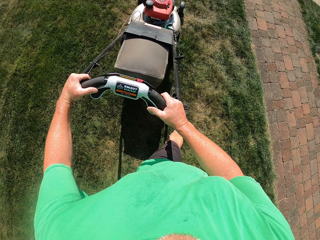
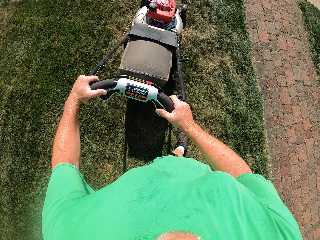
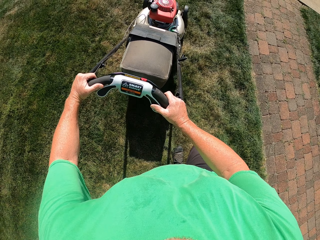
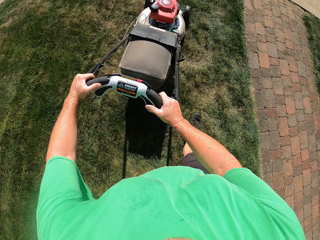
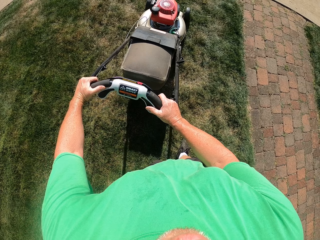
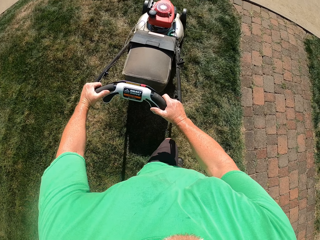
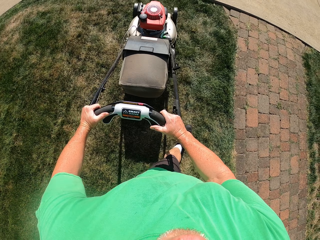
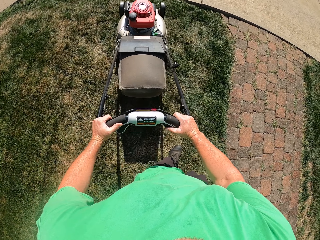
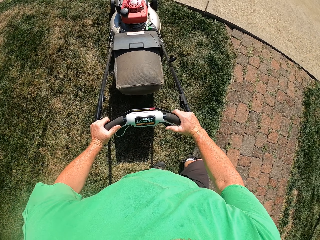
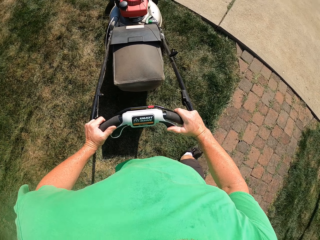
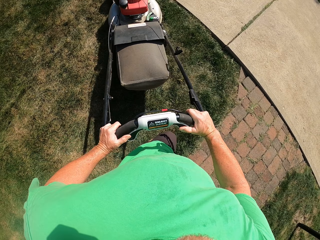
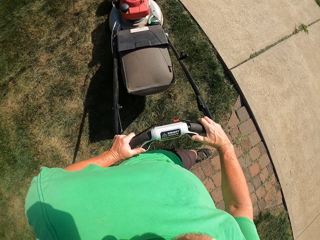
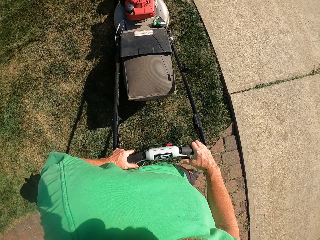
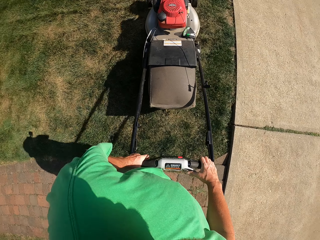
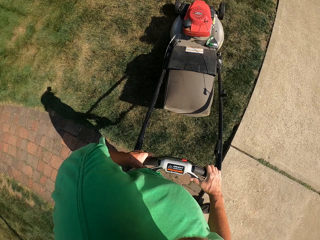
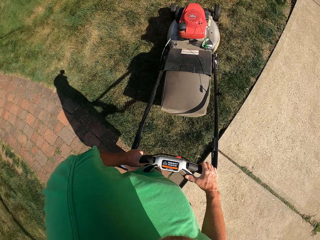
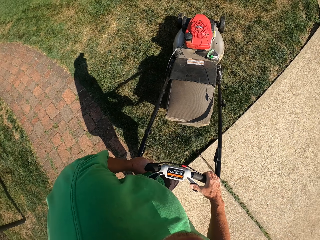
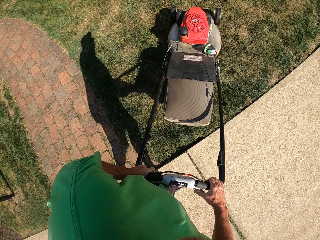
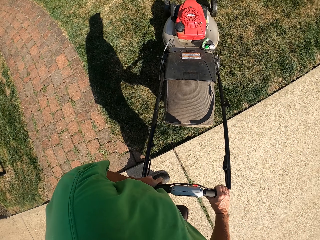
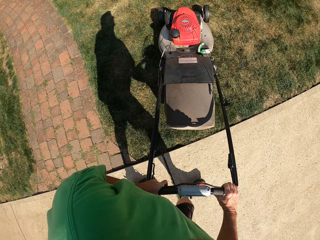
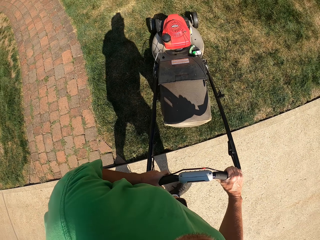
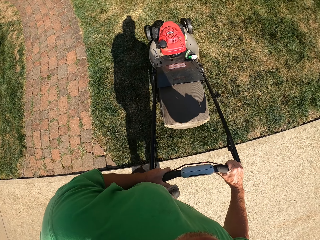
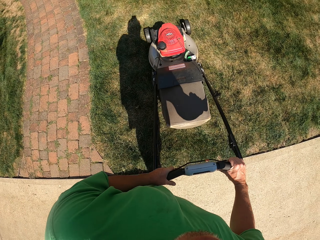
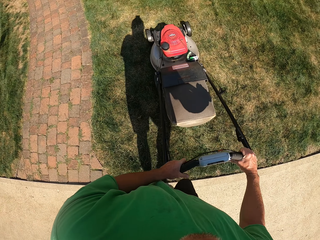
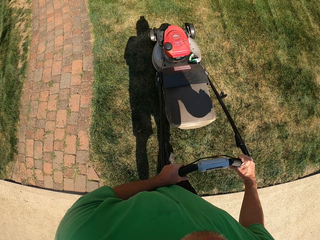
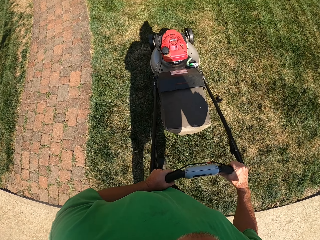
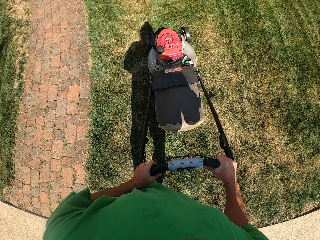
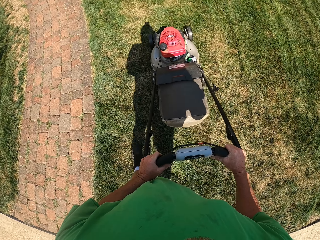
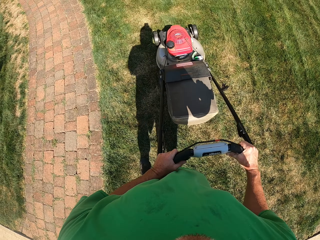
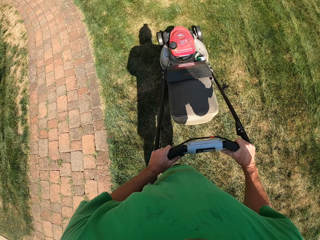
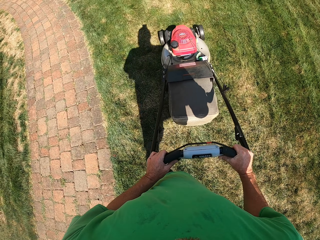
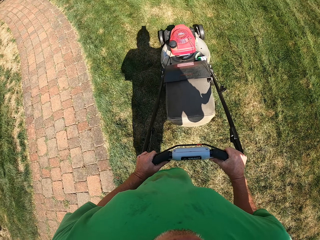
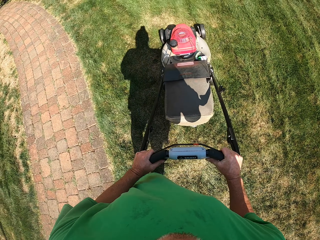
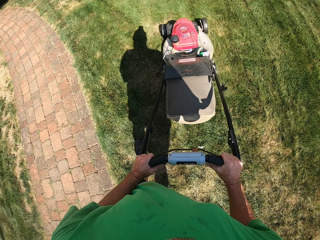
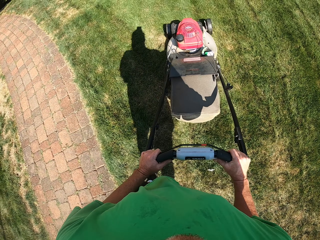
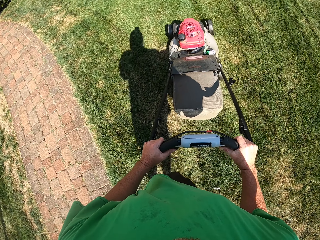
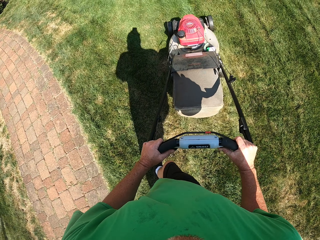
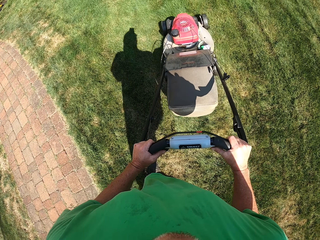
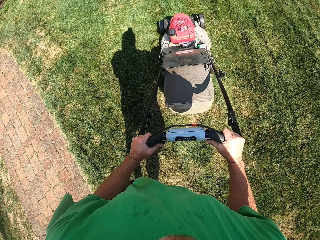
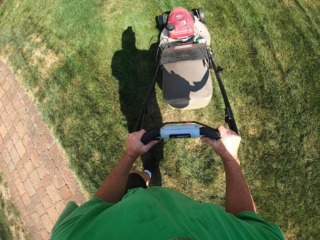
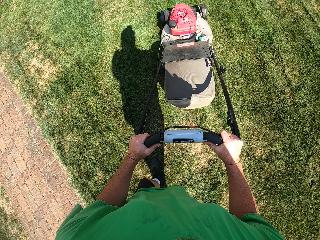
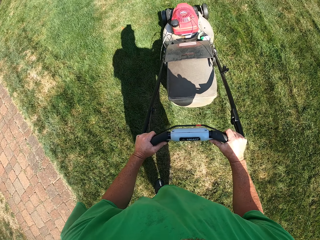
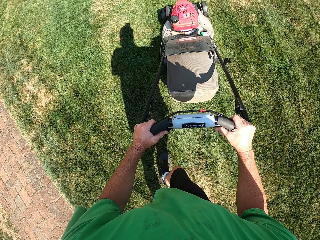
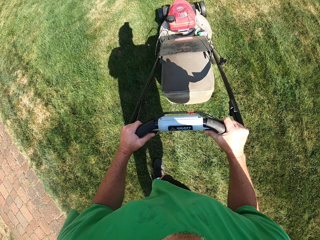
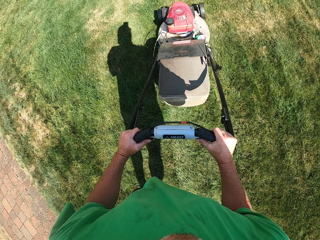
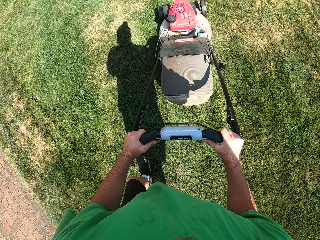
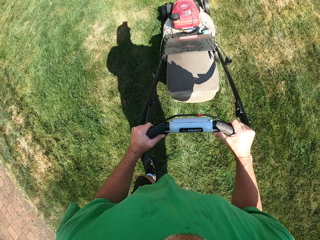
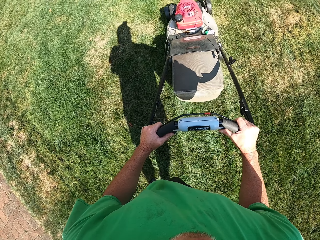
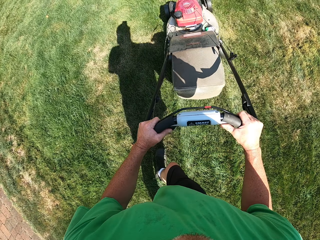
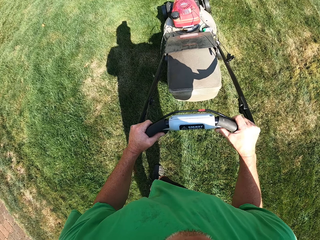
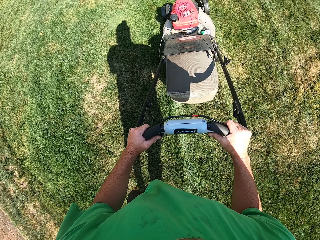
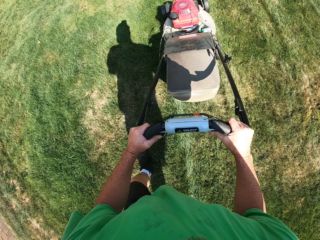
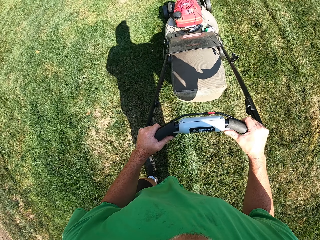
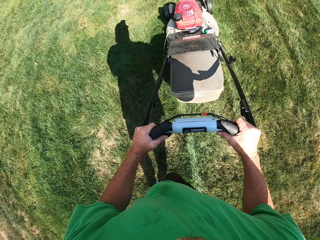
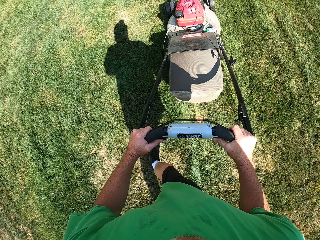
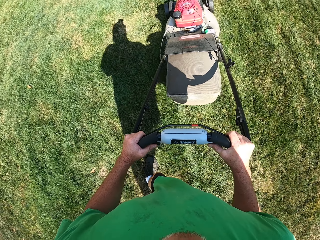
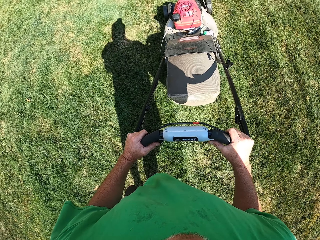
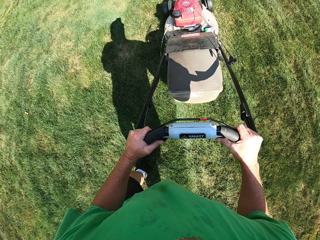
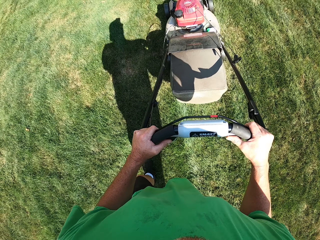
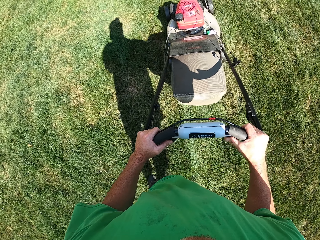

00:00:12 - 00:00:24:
The camera wearer makes a U turn with the lawn mower. They cut the grass with the lawn mower.

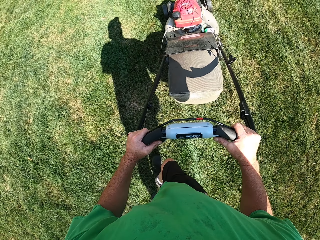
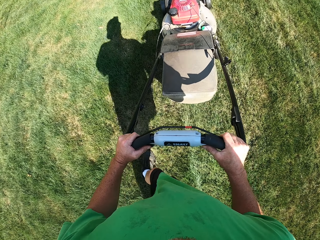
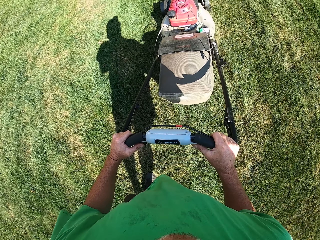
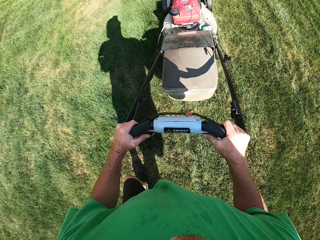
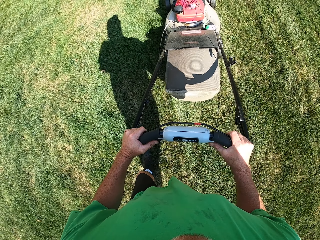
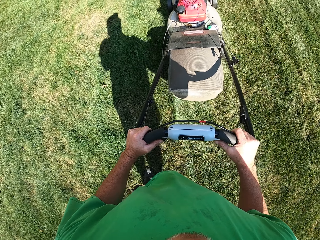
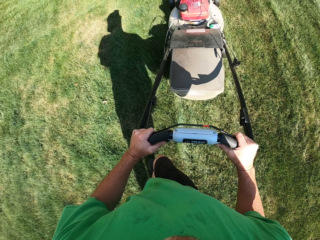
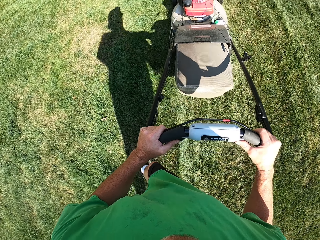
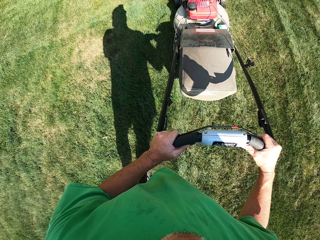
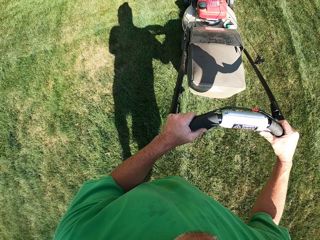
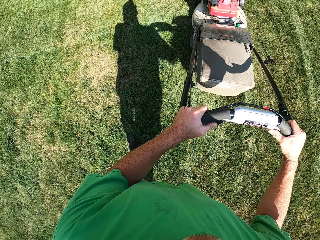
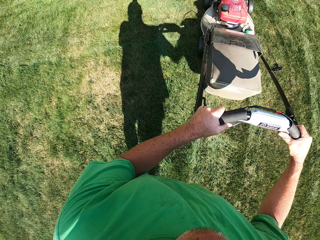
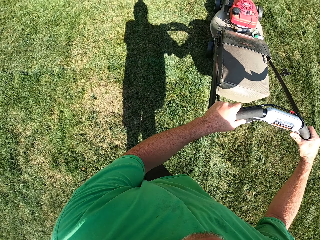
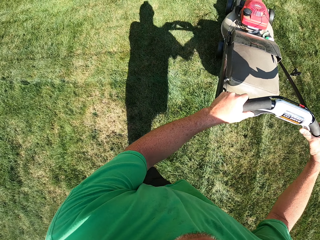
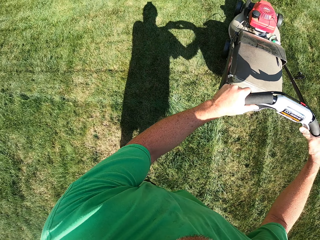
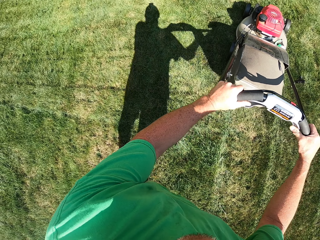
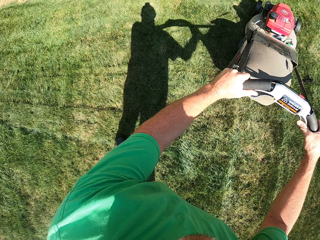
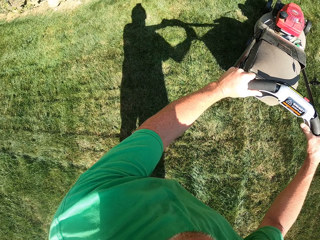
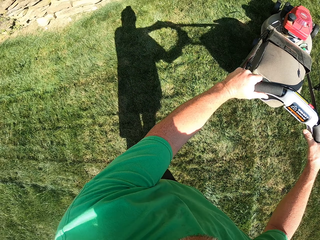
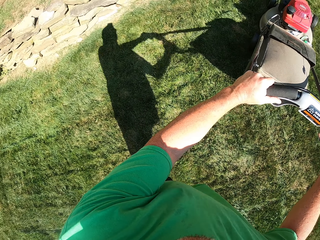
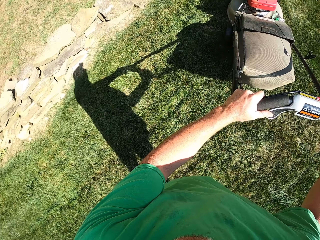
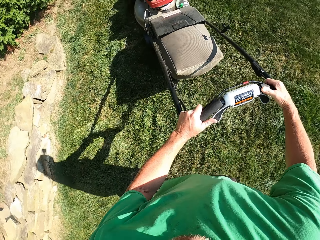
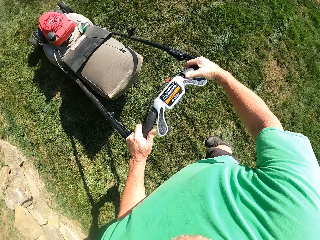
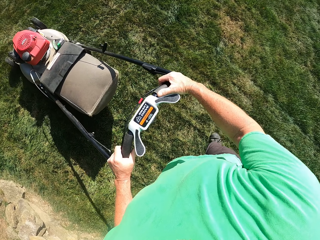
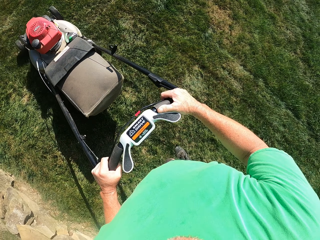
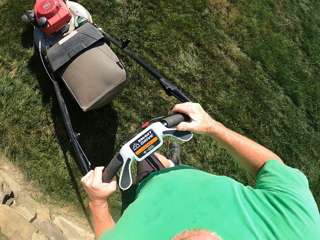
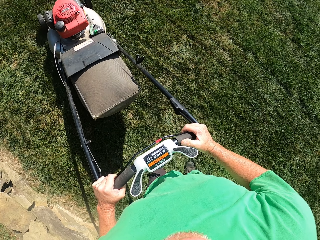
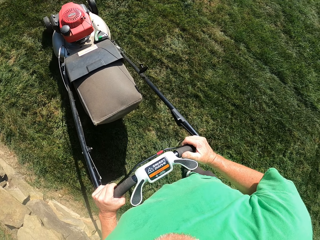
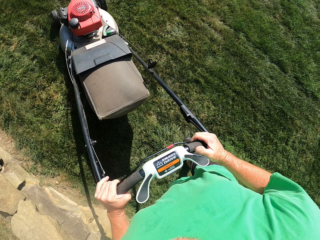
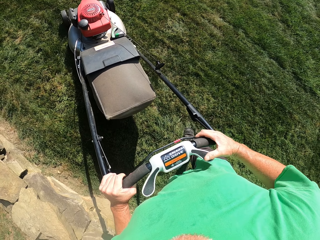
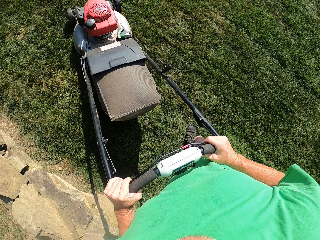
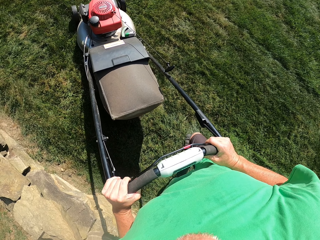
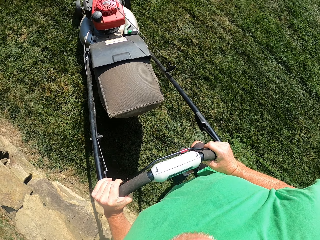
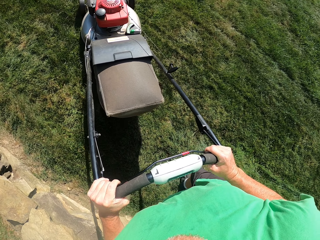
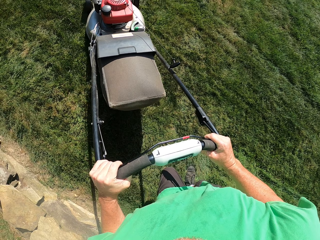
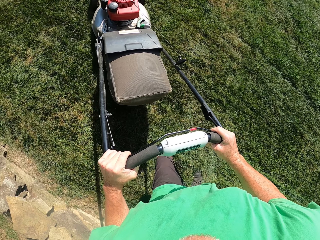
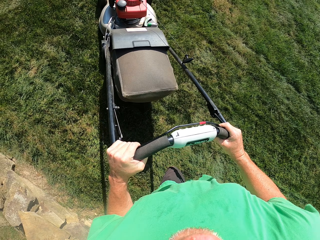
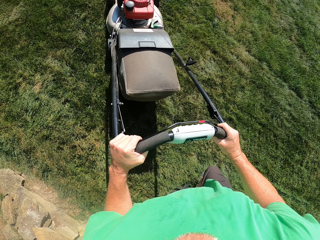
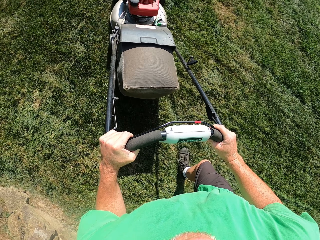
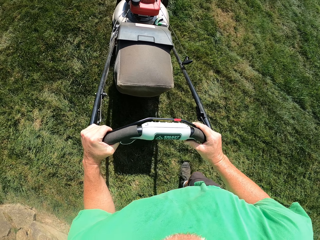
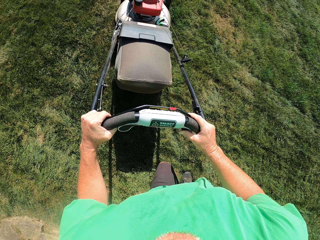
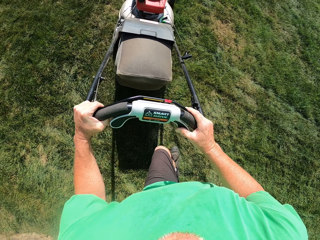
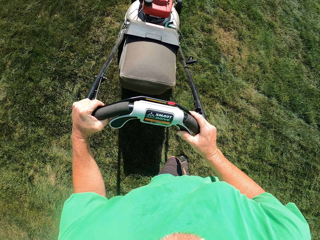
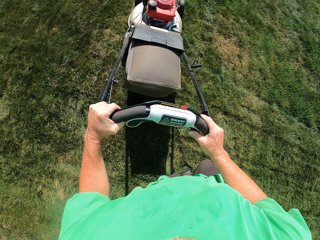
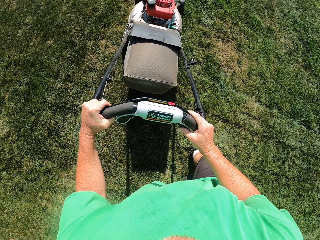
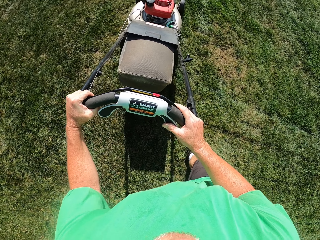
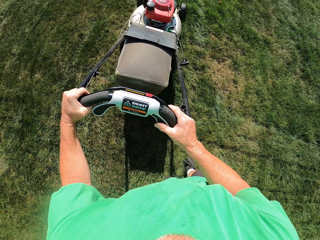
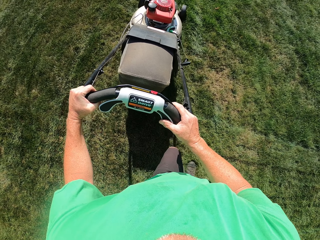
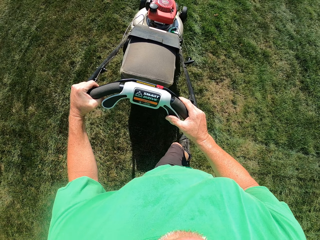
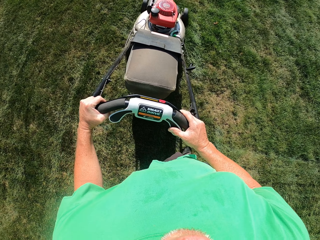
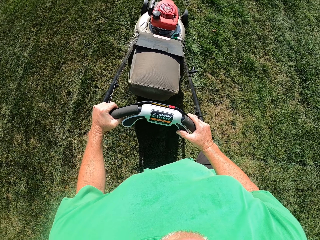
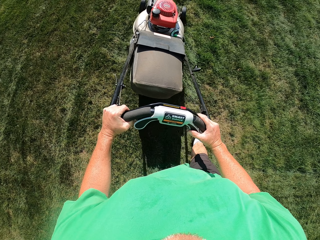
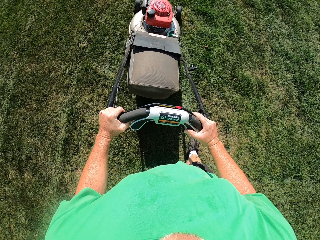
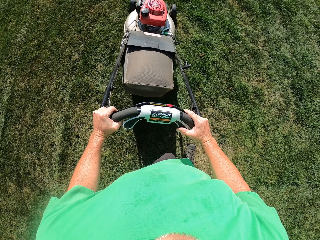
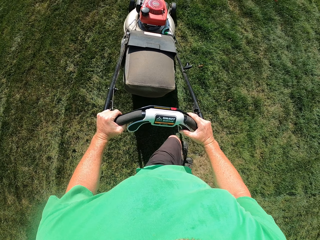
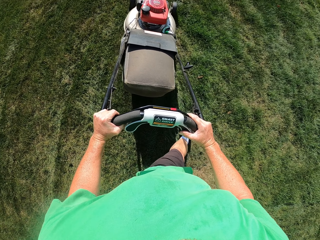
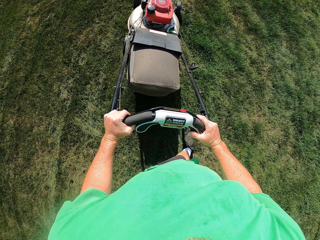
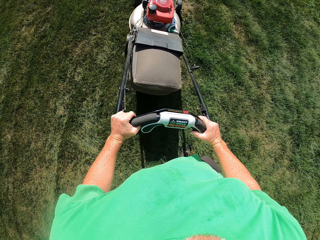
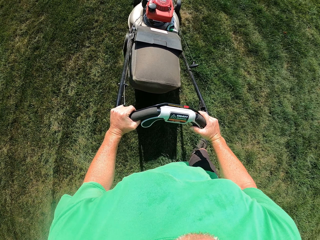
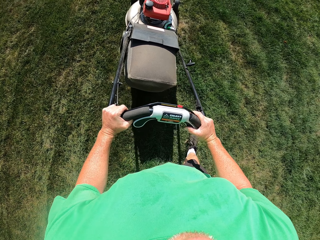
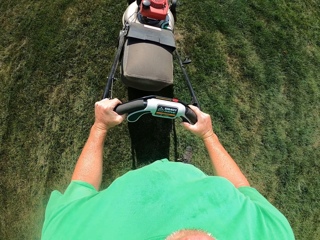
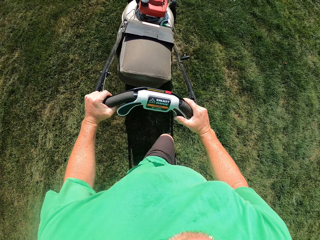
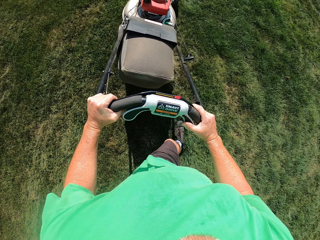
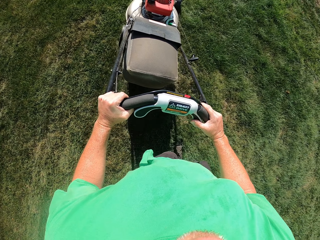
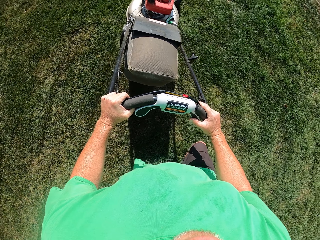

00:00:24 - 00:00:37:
The camera wearer reverses the lawn mower machine. They turn the lawn mower. They cut the grass with the lawn mower.
